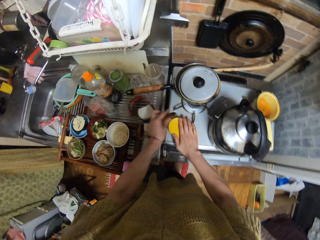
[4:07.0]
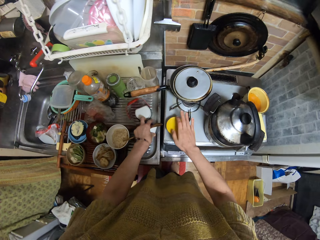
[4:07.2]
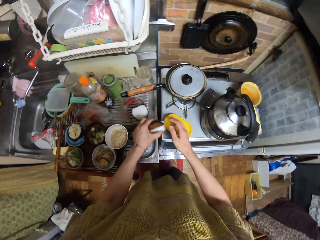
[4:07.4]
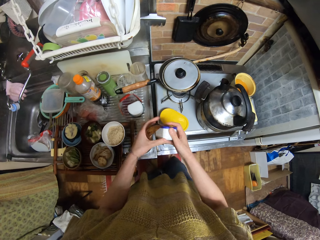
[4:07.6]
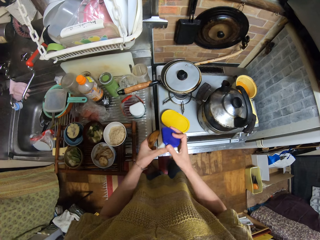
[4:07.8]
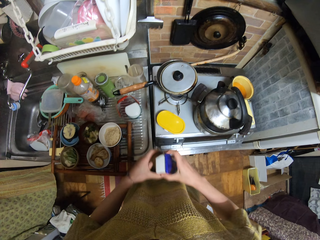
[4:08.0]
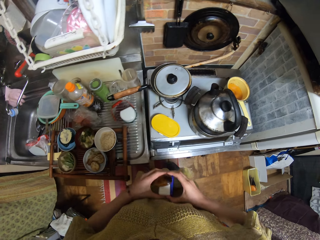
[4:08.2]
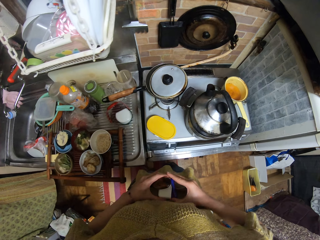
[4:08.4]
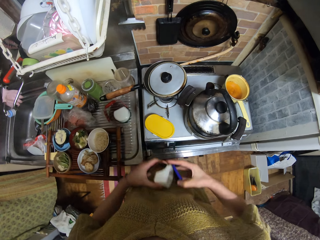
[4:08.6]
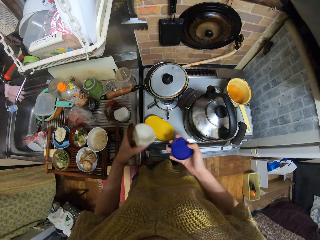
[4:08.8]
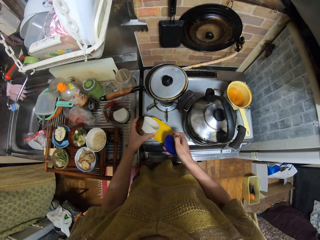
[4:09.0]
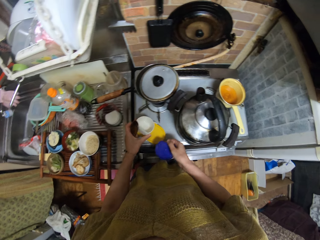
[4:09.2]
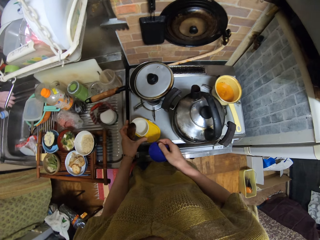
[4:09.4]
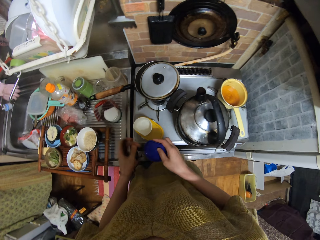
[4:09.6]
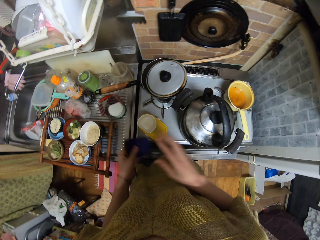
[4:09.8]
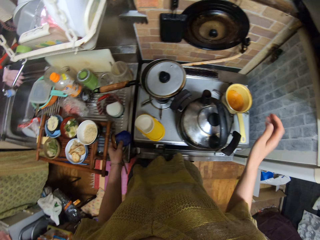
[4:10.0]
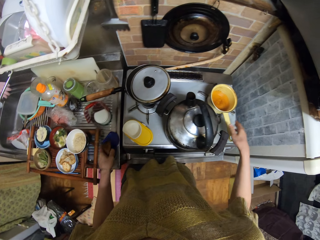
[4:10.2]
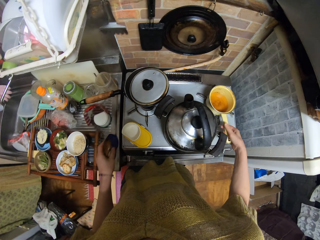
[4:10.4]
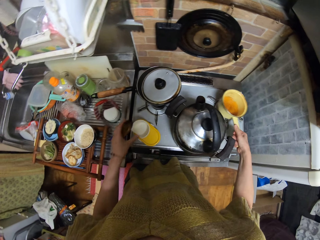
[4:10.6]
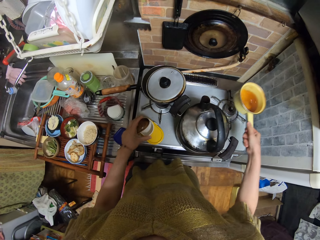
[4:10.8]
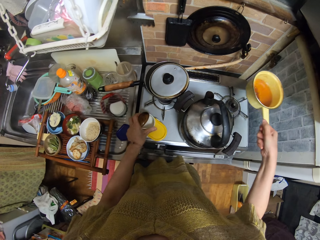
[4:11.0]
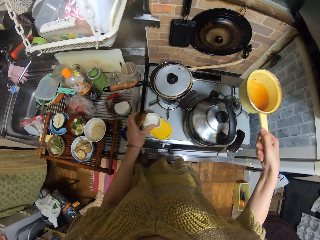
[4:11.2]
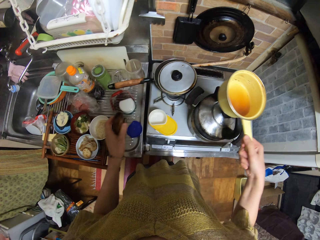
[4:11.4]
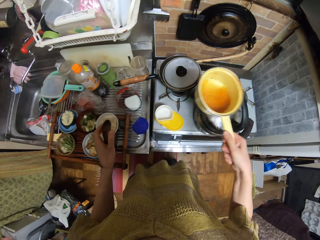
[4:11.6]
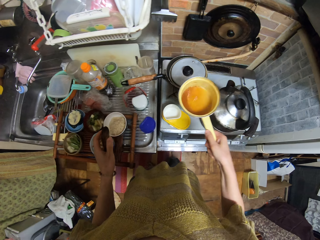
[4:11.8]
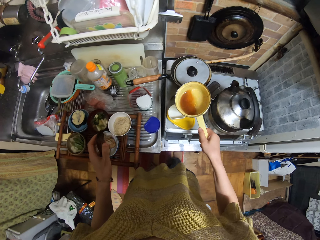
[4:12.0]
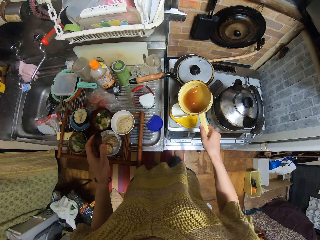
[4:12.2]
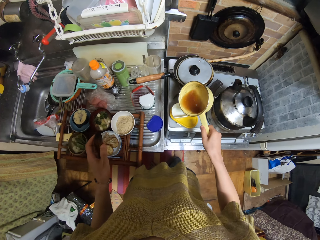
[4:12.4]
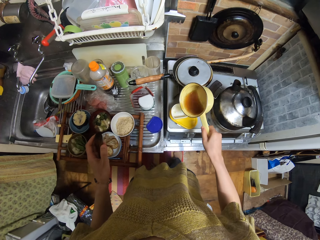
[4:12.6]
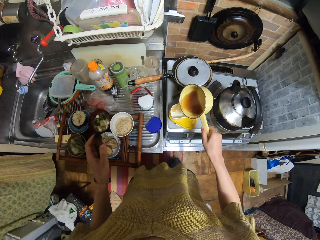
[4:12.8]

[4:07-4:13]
The camera wearer picks up a smaller plastic container from the sink. They open the plastic container's blue lid. They place the plastic container on top of the plastic container with the yellow lid. They hold the blue lid with their left hand. They place the blue lid on the kitchen top. They pick up the yellow cooking pot from the cooker with their right hand. They hold the plastic container.

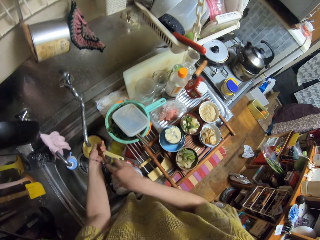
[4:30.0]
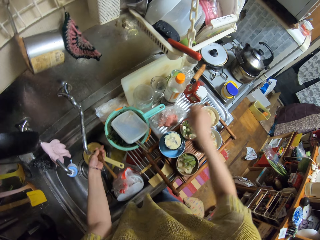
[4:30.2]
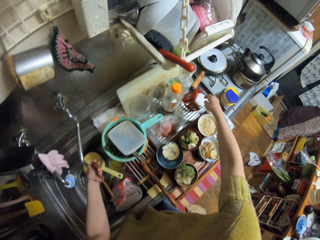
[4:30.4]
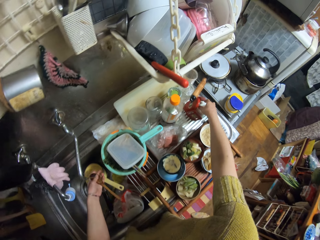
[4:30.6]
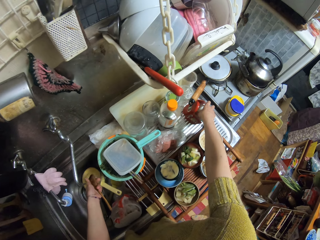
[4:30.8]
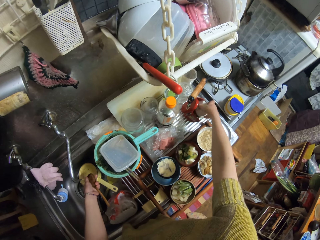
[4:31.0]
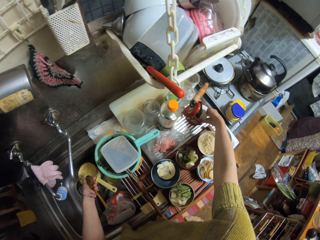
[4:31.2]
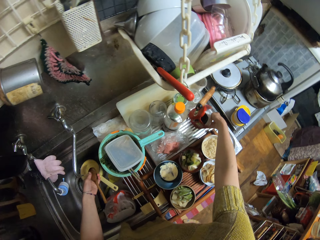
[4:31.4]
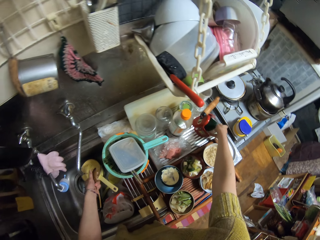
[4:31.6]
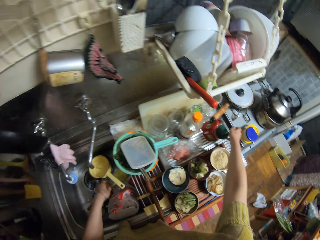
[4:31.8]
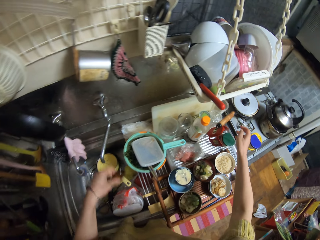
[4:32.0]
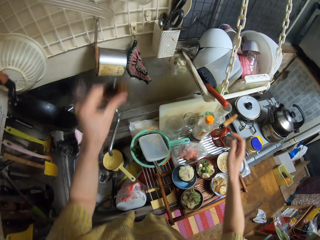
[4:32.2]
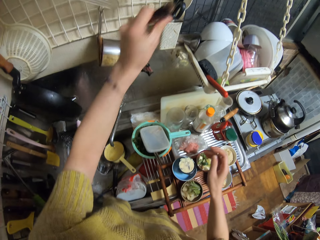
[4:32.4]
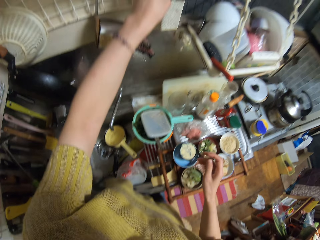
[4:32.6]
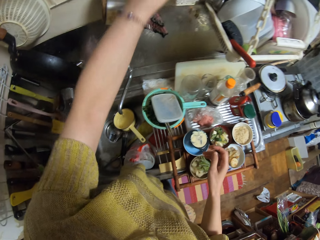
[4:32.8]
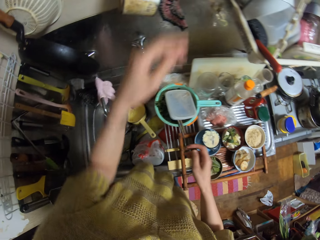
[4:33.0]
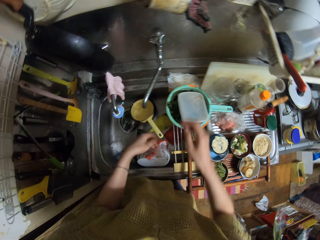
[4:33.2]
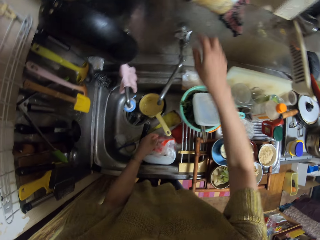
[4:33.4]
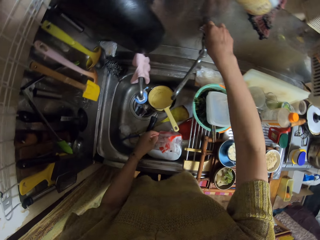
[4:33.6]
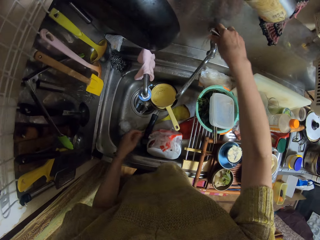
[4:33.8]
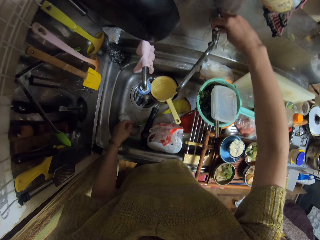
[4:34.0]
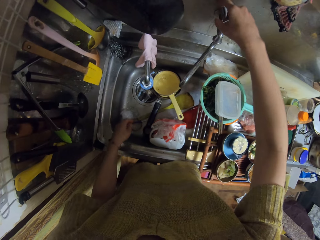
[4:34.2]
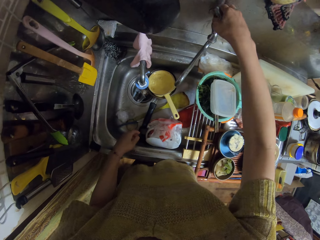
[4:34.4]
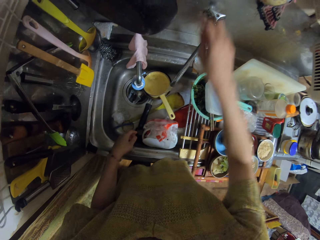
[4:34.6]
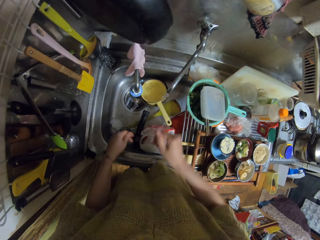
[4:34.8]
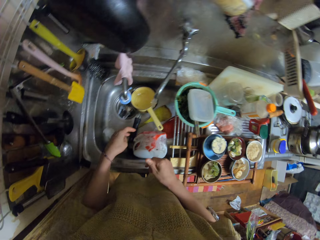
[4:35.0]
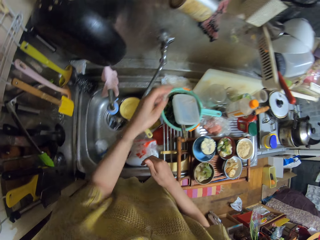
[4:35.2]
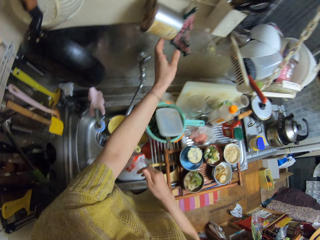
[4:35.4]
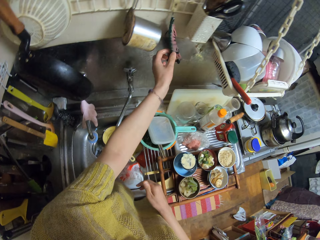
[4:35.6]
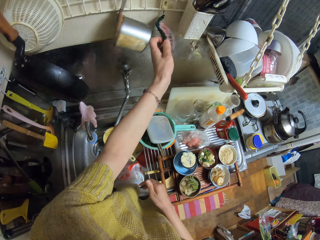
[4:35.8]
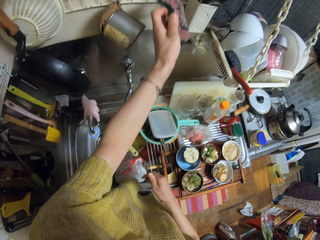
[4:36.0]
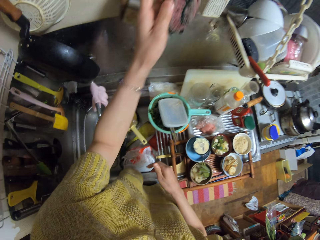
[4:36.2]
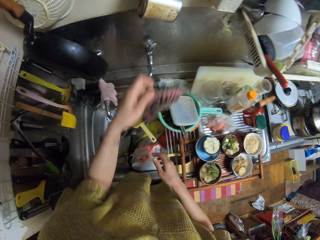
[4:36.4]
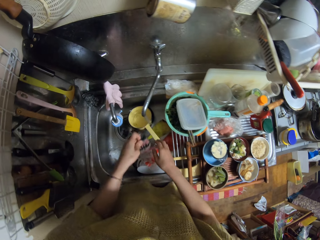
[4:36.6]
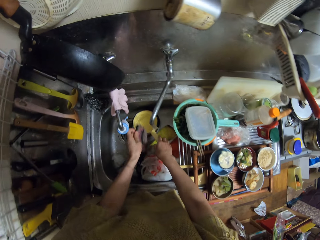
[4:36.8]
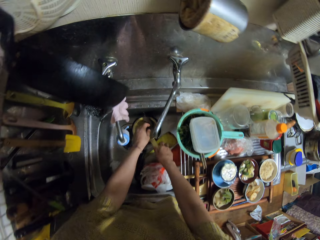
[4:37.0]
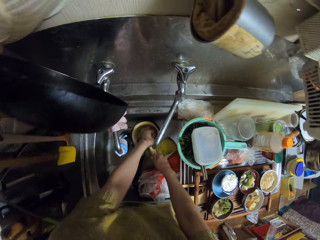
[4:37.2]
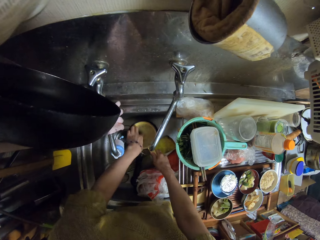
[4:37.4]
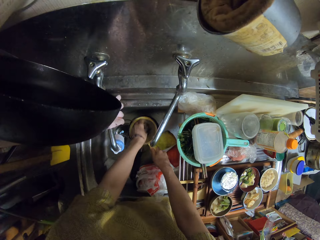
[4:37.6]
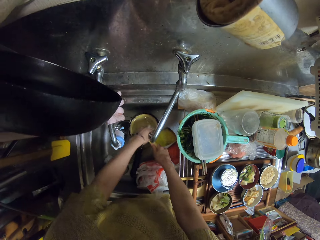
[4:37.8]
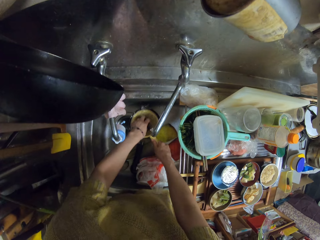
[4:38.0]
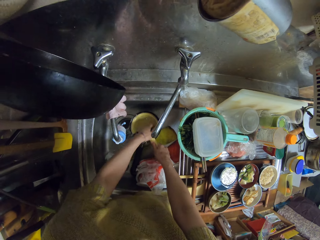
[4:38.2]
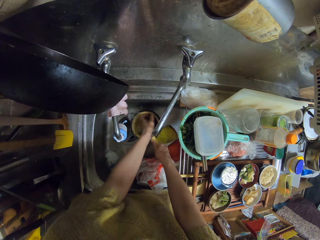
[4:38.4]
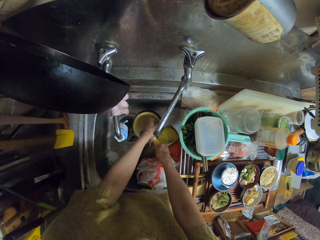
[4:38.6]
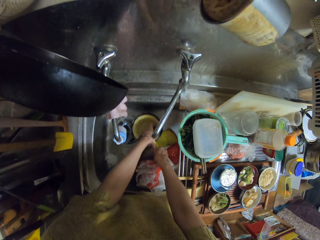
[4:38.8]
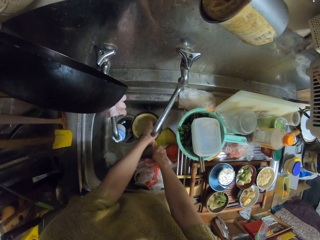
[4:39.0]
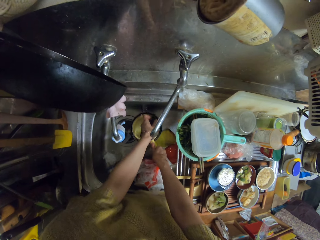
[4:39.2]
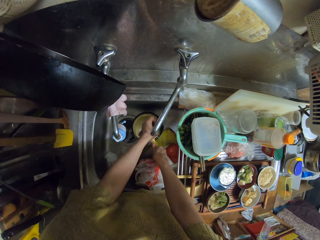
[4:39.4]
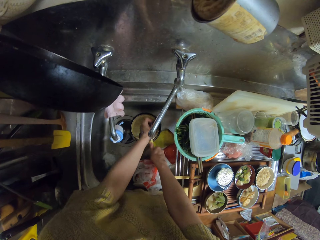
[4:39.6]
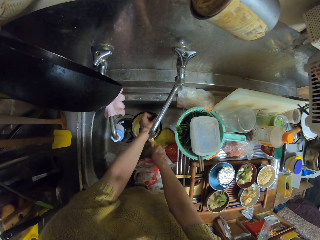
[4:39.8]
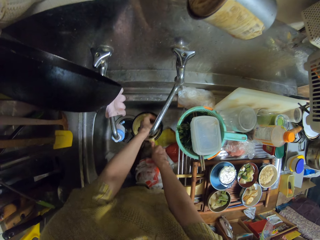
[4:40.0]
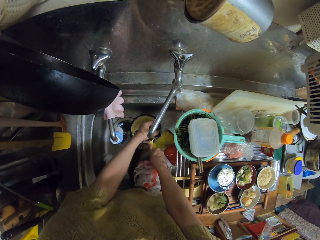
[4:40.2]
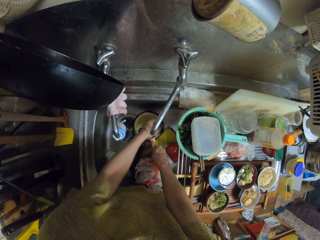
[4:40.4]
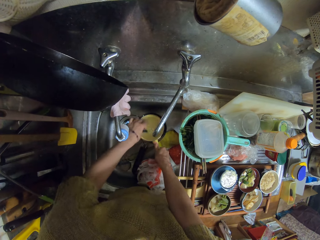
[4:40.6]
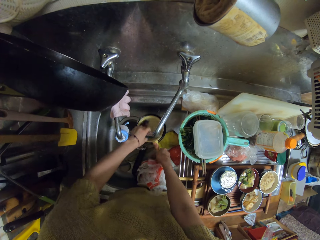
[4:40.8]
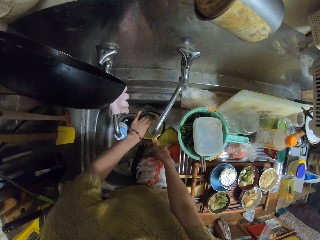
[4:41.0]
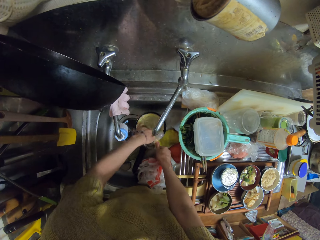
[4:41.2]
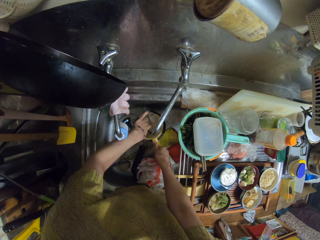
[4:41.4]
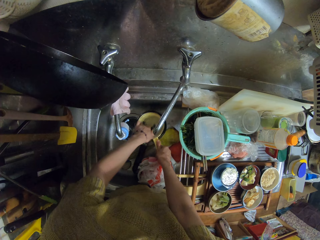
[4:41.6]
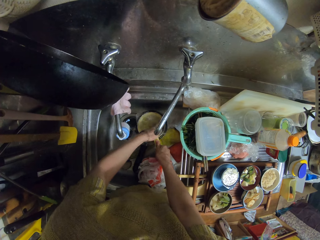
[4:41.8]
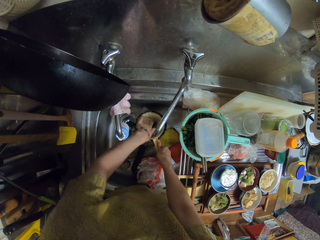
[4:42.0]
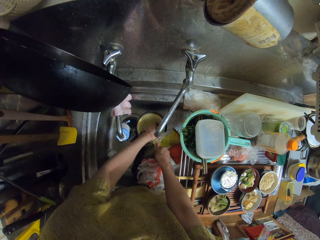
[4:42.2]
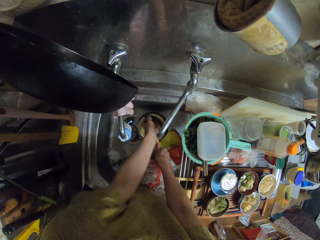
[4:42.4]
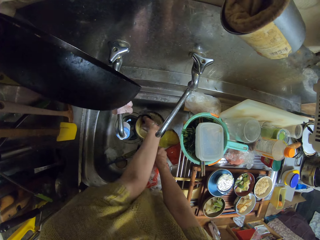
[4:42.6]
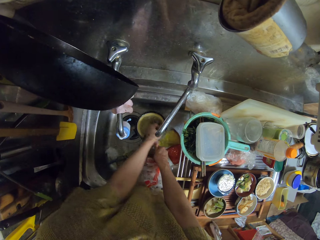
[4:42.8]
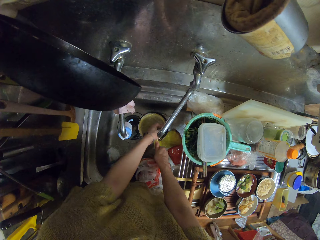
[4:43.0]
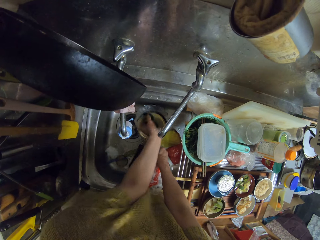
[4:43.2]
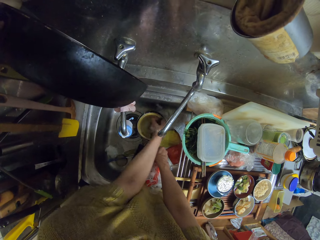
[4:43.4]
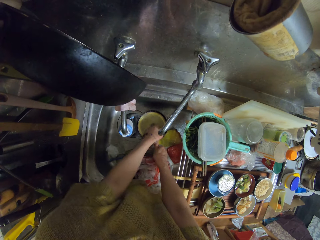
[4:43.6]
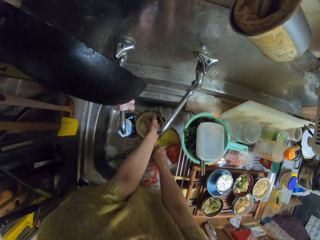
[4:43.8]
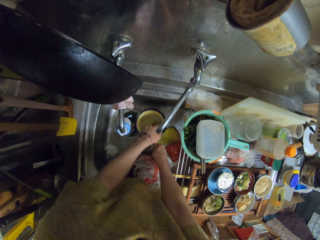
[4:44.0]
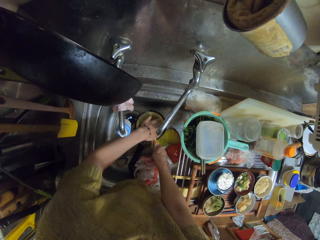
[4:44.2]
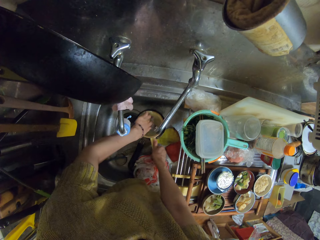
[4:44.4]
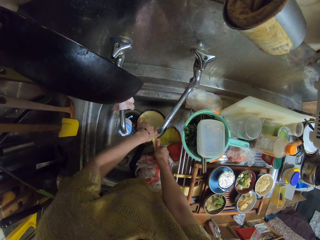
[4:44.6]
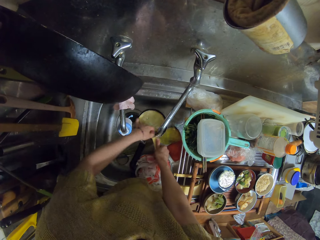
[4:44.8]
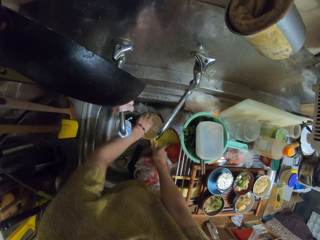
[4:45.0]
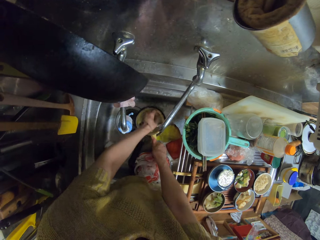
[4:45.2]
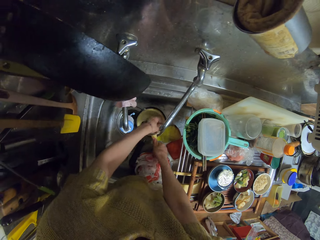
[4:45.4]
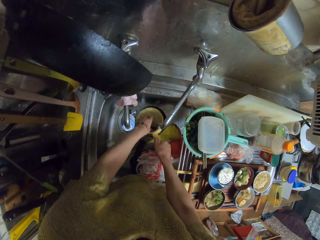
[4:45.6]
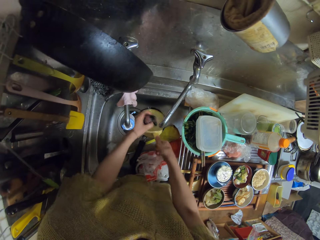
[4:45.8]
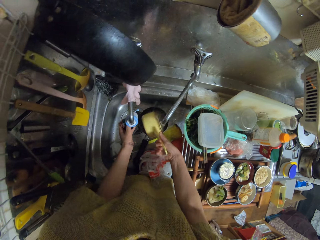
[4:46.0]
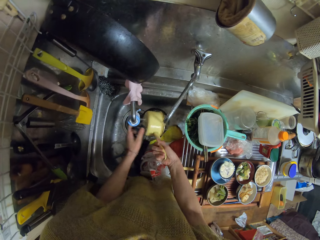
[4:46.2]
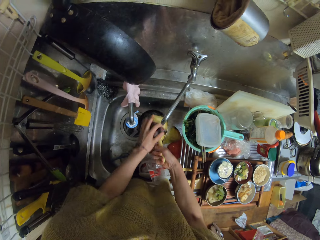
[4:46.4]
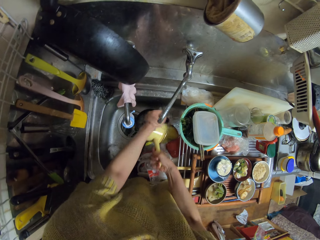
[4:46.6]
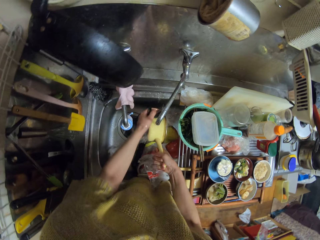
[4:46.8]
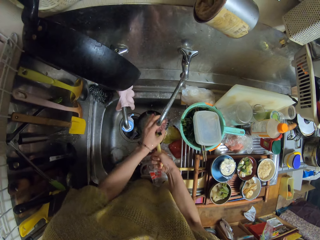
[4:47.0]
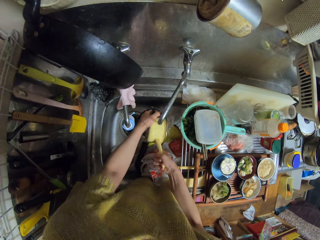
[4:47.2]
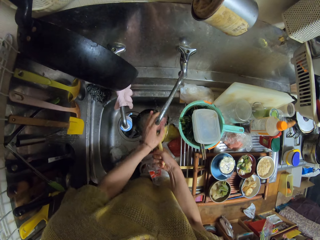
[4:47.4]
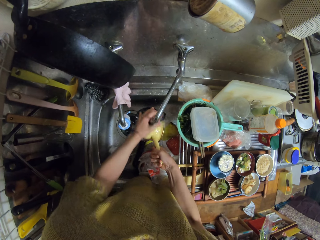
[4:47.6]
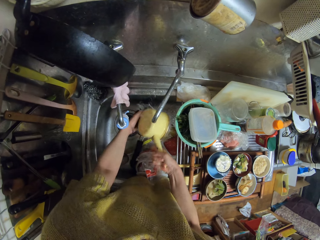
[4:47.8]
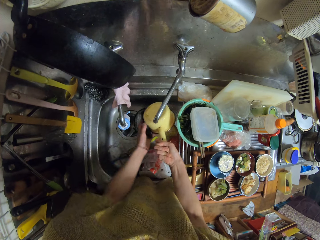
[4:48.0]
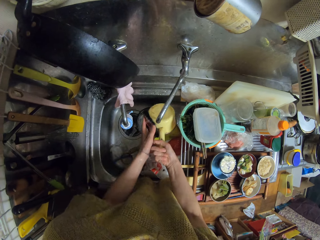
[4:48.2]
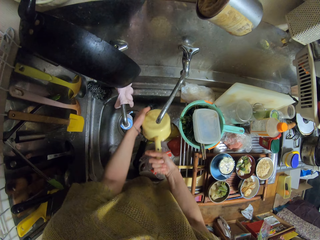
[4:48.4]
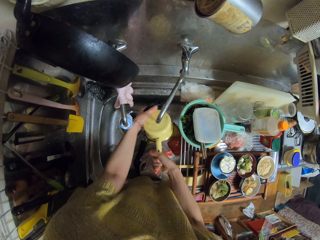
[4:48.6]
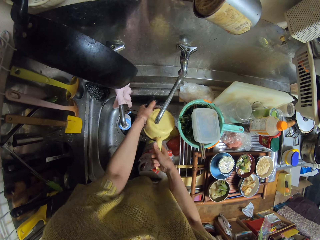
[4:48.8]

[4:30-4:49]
The camera wearer picks up the plastic container and moves the container on the sink. They place the wooden spoon in the spoon holder. They turn the tap knob. They pick up the sponge from the hanger. They wash the yellow saucepan or cooking pot with the sponge and water from the sink tap. They turn the cooking pot.
